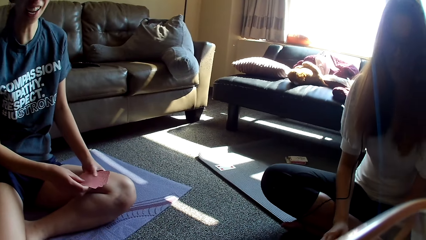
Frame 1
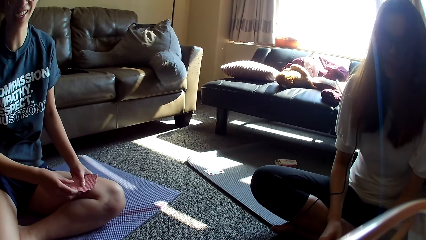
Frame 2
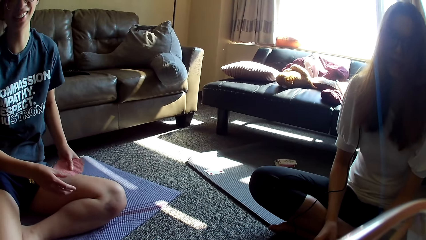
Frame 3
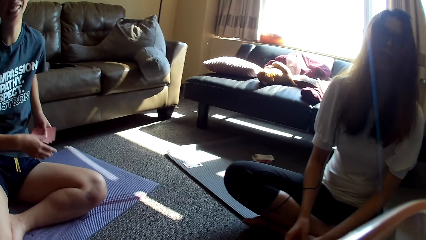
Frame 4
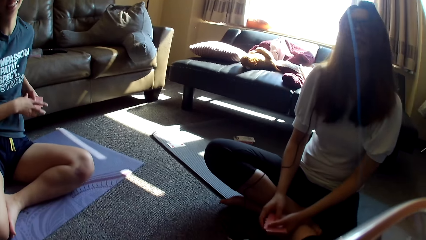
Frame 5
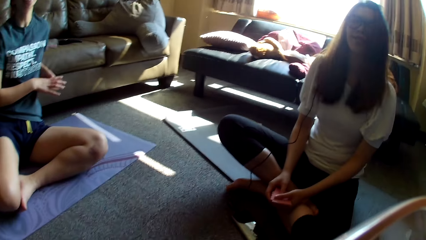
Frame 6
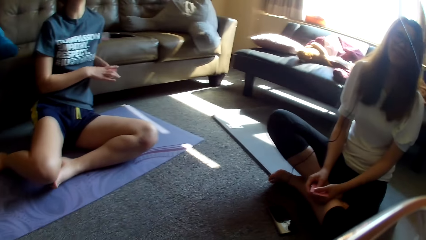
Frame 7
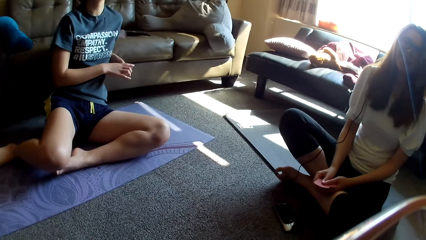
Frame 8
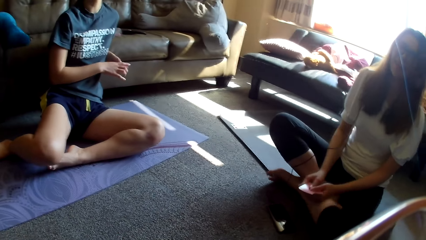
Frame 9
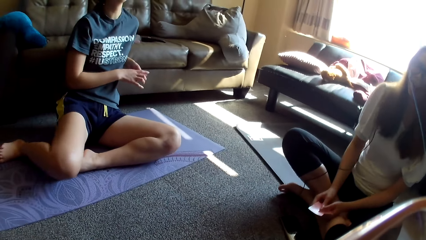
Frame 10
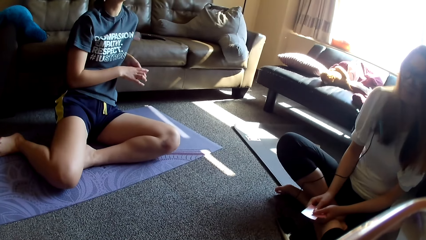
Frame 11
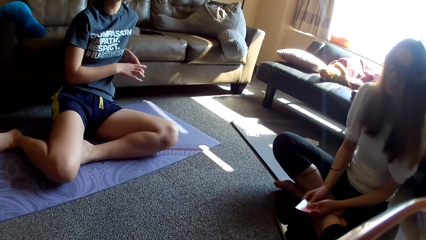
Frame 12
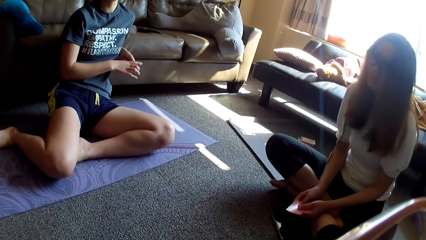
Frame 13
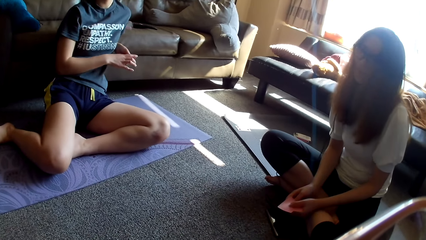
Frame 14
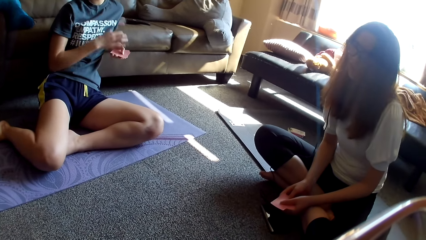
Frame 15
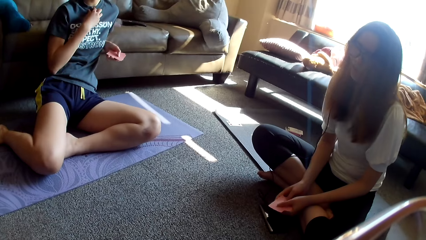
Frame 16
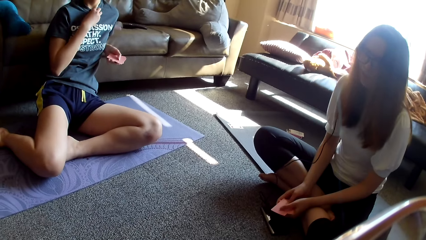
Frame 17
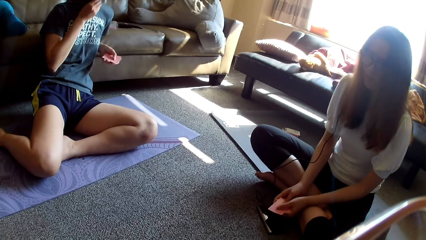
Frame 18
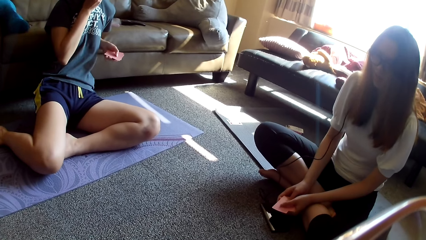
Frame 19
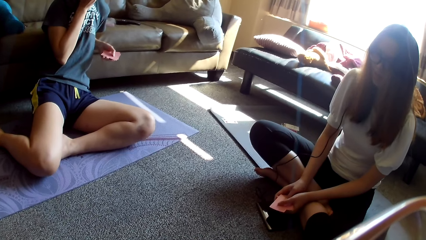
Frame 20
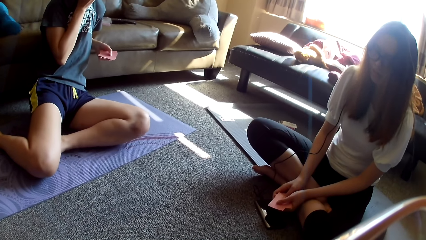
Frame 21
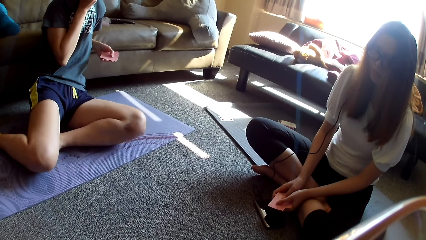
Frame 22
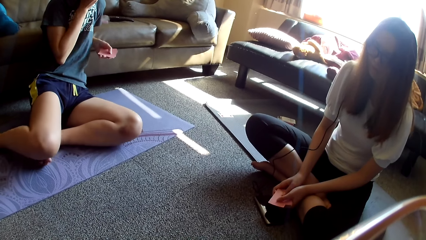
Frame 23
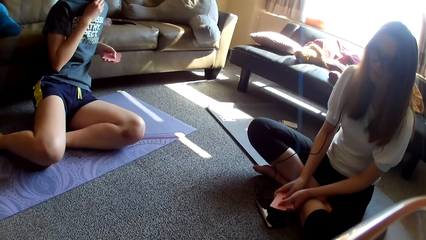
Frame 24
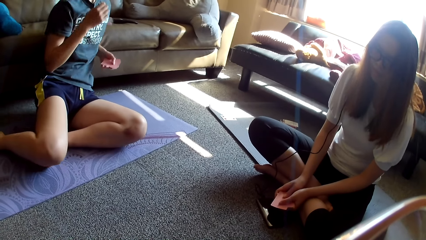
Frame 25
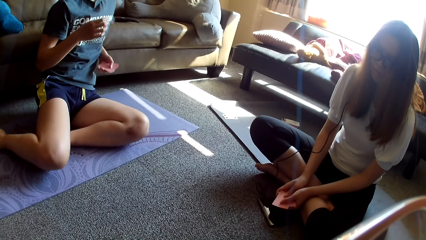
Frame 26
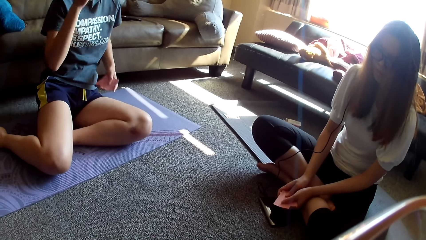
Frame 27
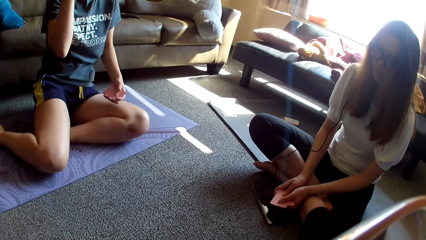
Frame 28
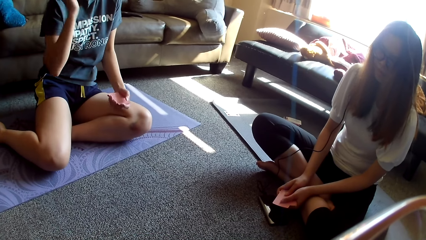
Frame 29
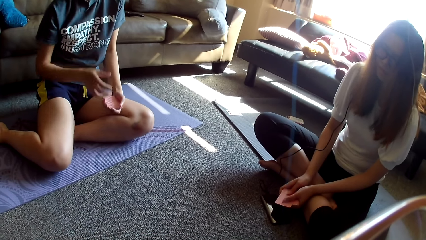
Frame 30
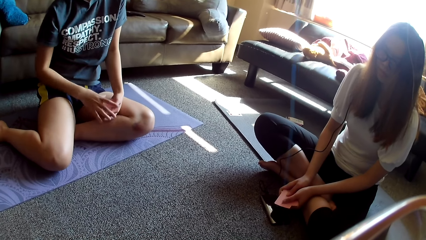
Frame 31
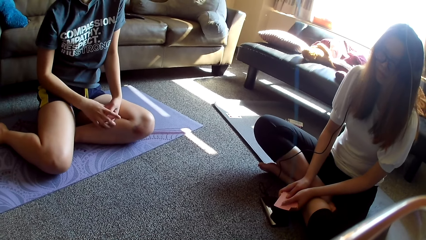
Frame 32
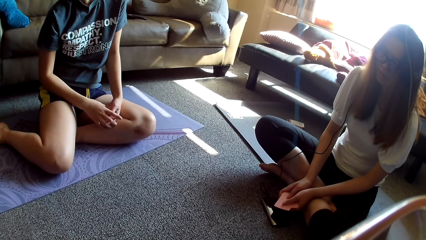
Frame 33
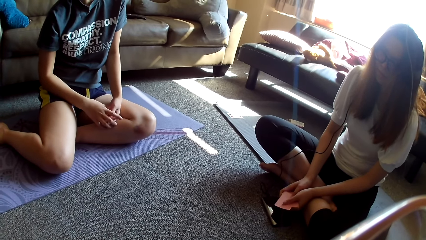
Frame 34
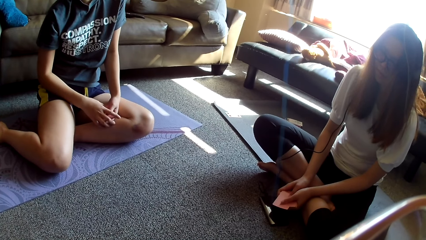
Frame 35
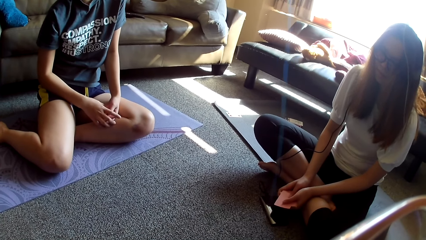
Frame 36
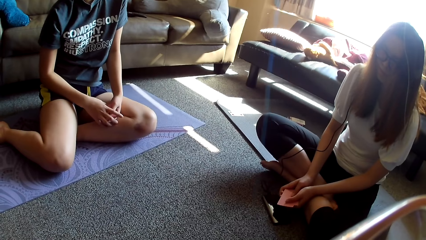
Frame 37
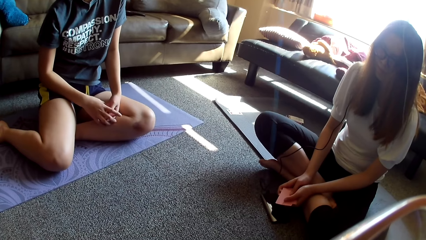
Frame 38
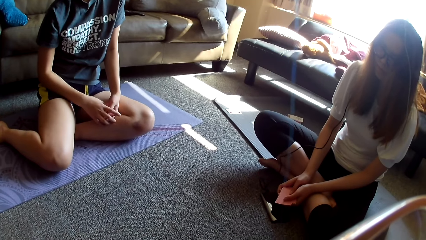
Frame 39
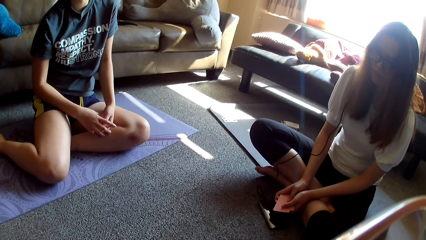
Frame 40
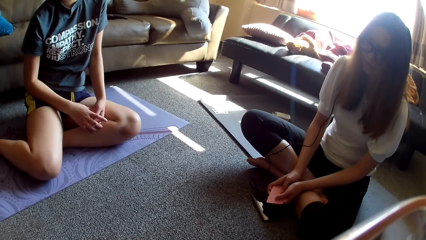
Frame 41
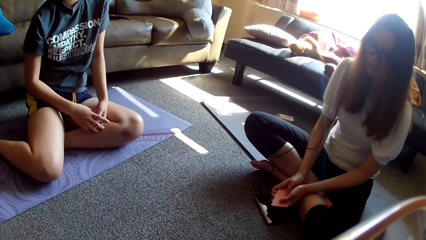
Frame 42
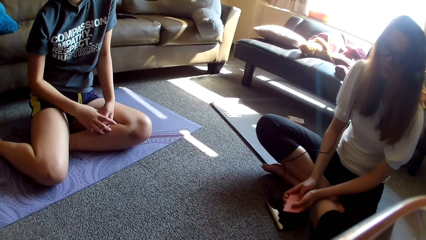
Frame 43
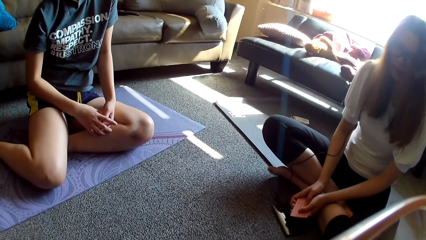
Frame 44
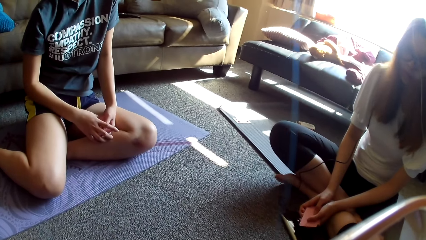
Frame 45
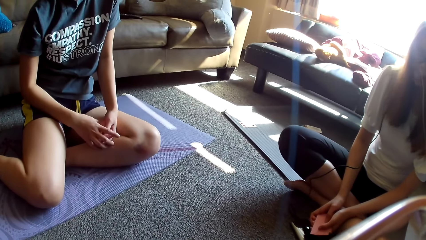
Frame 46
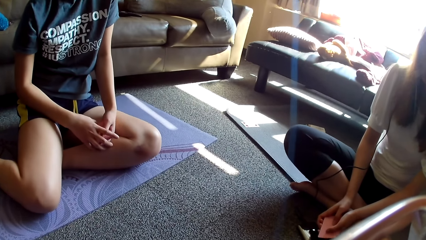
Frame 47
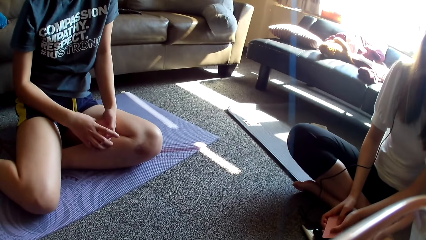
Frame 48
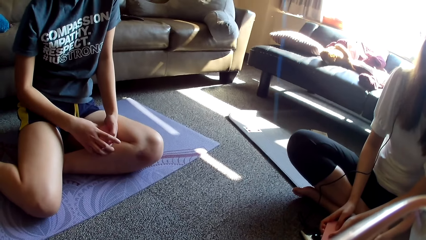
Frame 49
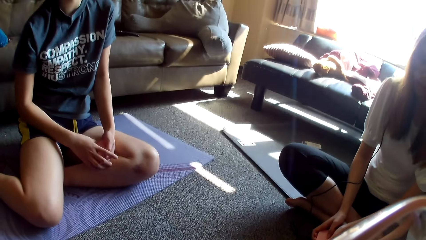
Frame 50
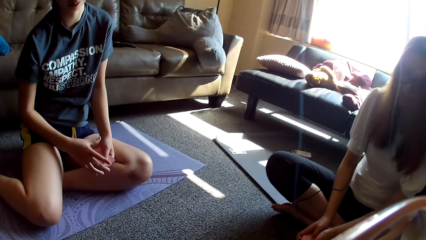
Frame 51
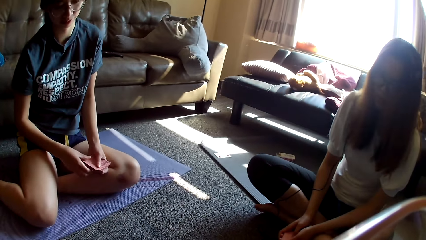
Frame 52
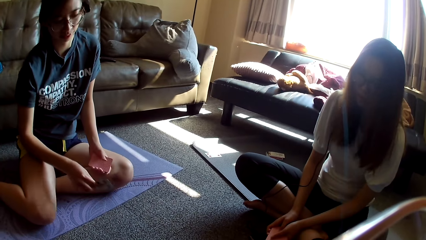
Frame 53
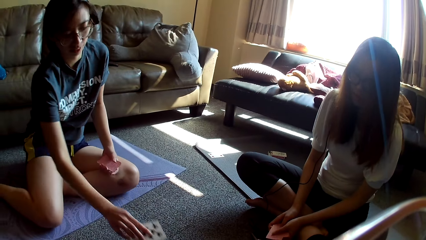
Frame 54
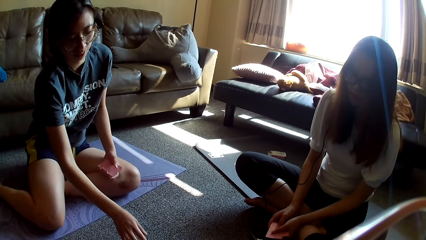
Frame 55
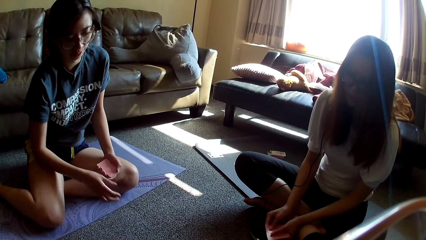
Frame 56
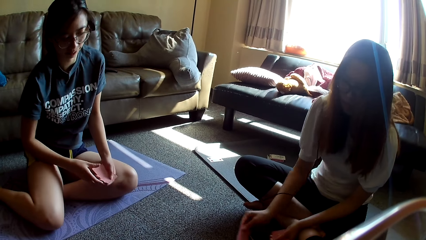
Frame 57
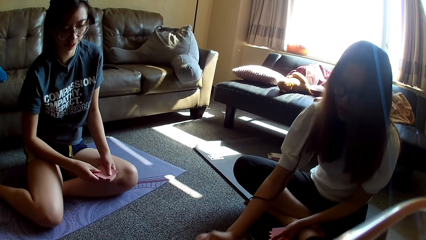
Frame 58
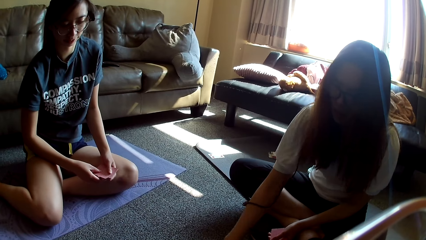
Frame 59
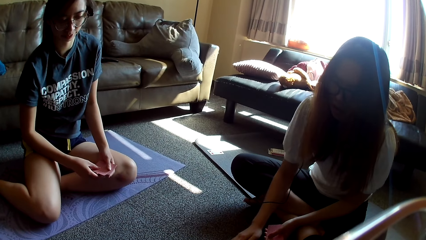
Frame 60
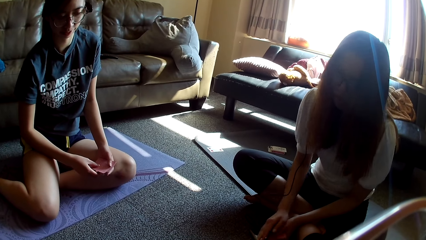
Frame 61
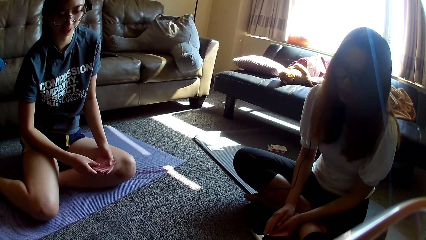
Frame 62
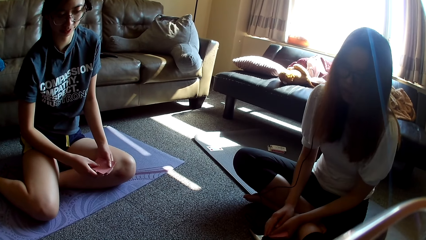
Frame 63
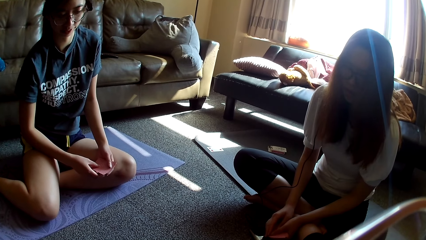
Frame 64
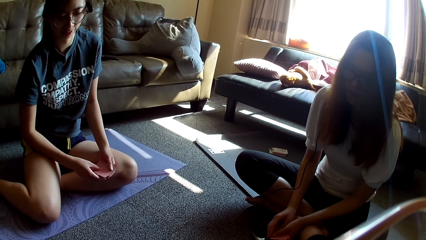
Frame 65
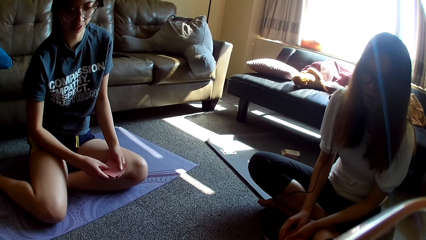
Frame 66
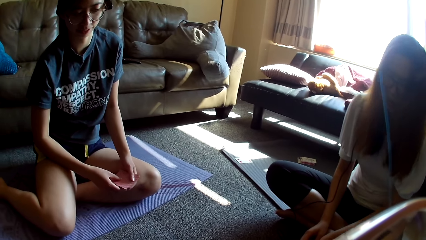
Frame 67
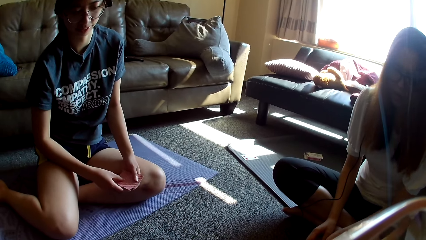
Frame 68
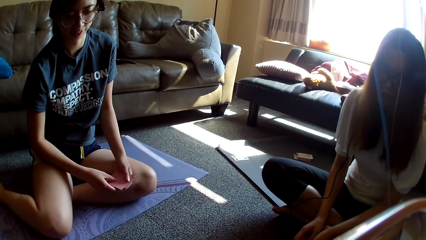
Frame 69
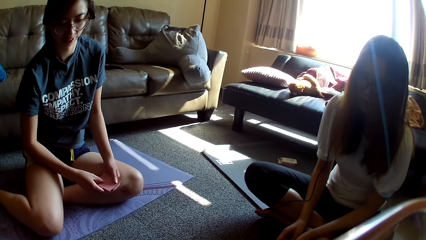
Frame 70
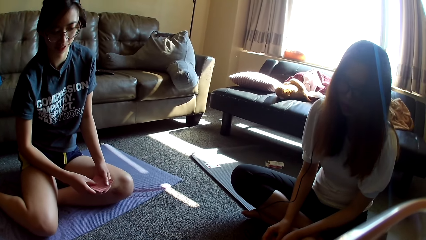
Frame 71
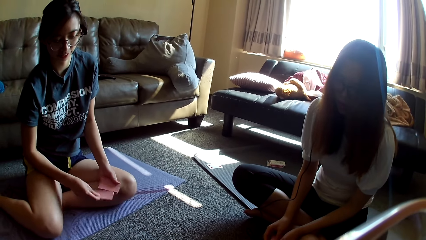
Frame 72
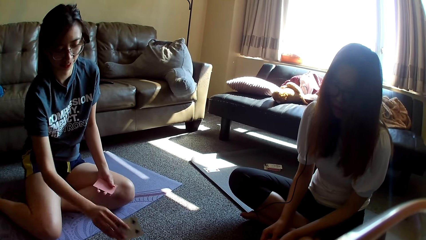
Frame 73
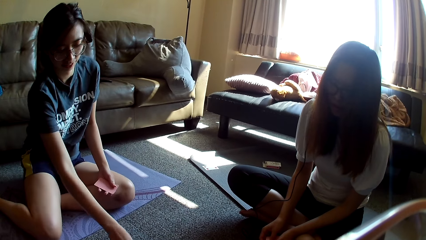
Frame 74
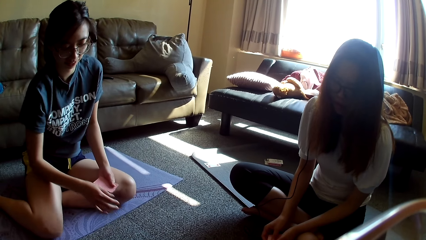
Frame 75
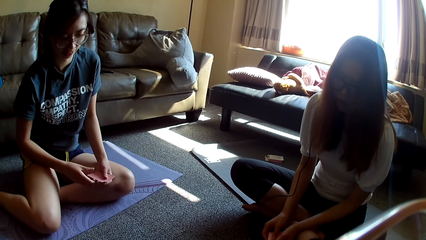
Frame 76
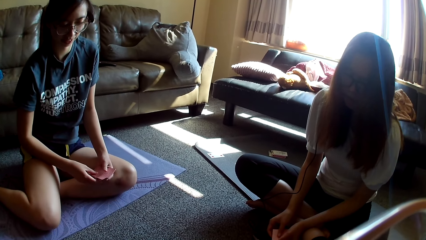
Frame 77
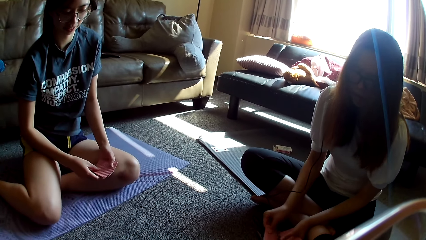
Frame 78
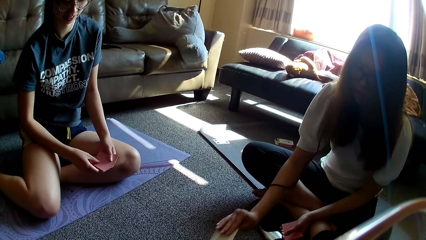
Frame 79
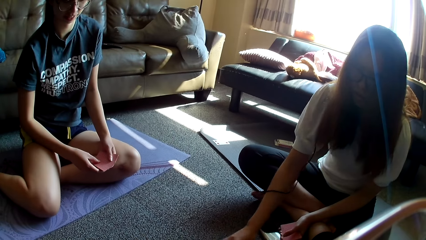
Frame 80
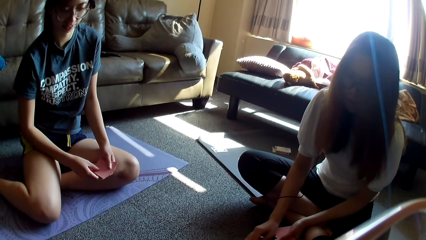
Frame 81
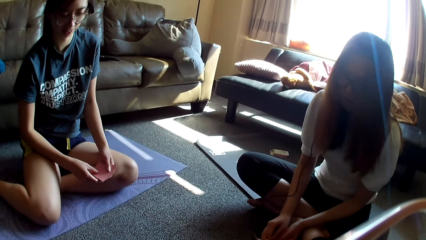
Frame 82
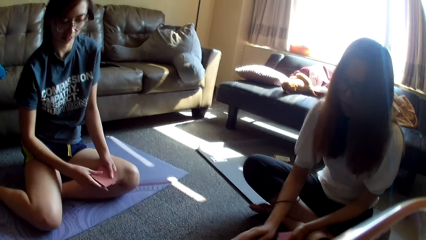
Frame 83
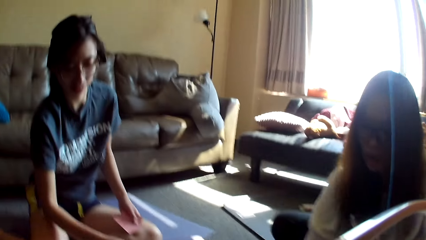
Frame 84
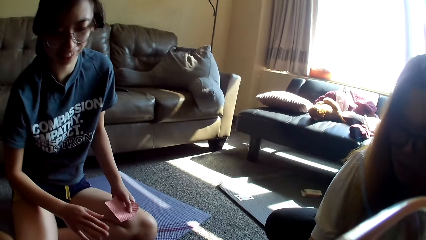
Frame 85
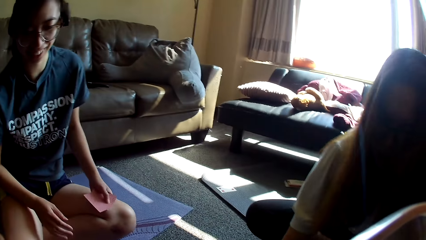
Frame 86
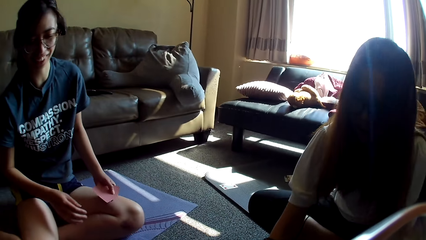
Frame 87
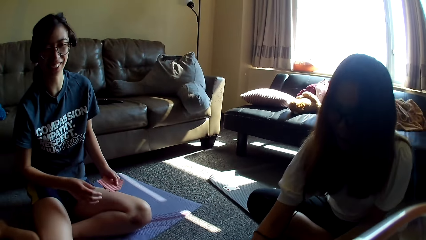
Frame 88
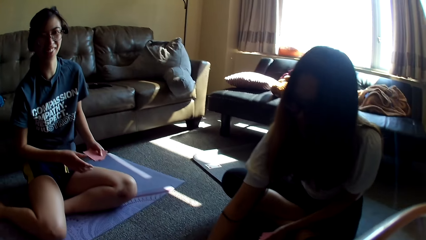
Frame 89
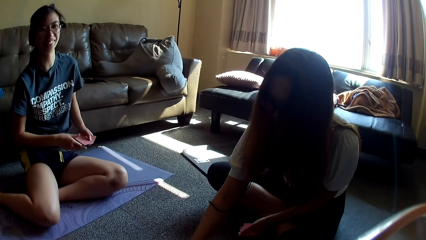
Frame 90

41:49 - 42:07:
A lady places a card on the floor. Another lady moves a hand, aligns the card game and leans on the couch. The other lady holds her top, moves the top to her mouth, removes the hand from her top, touches the face and holds the card game. The camera wearer looks around. The other lady picks the card game and places a card on the floor. The first lady holds the card game. The other lady holds the card game. The first lady places a card on the table. The other lady holds the card game, places a card on the floor and holds the card game. The first lady places a card on the table. The other lady moves the hand away from the card game.
